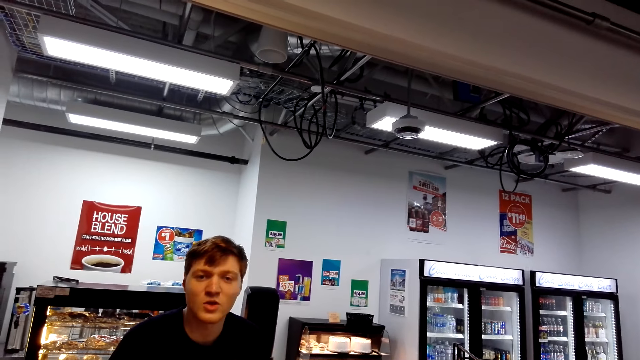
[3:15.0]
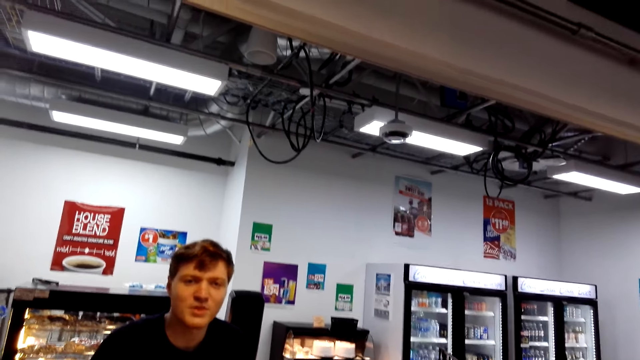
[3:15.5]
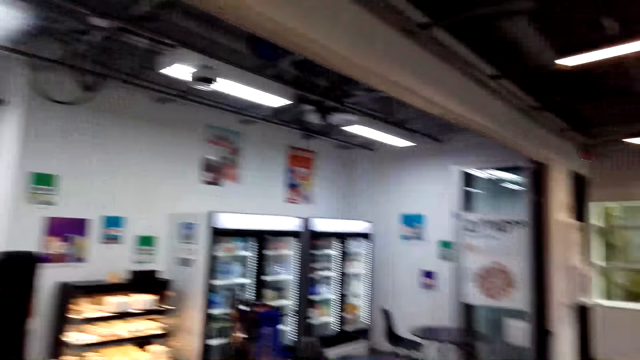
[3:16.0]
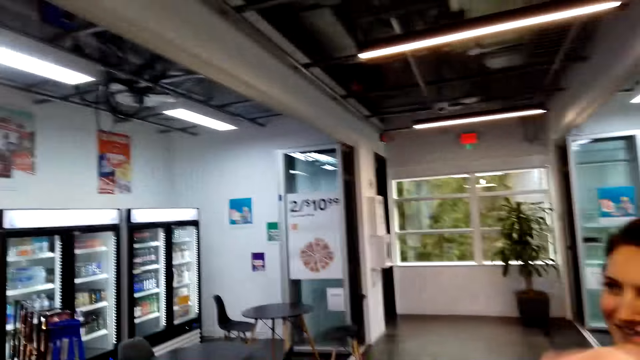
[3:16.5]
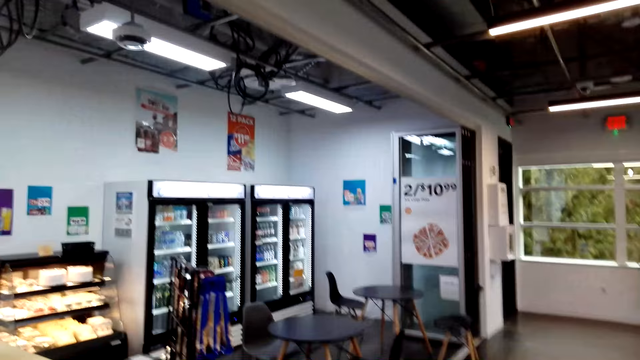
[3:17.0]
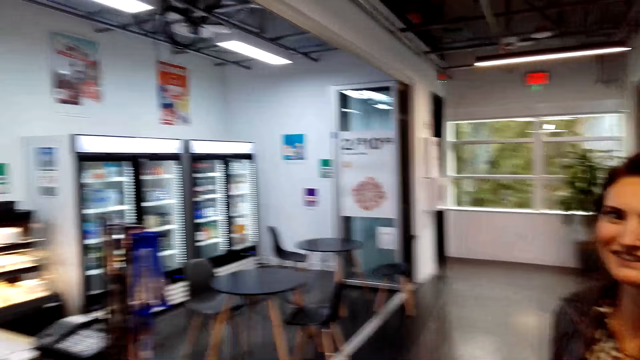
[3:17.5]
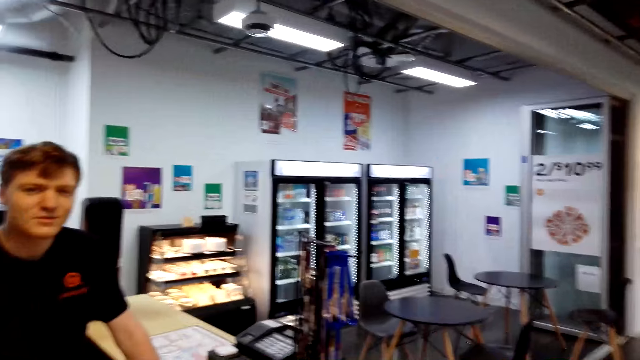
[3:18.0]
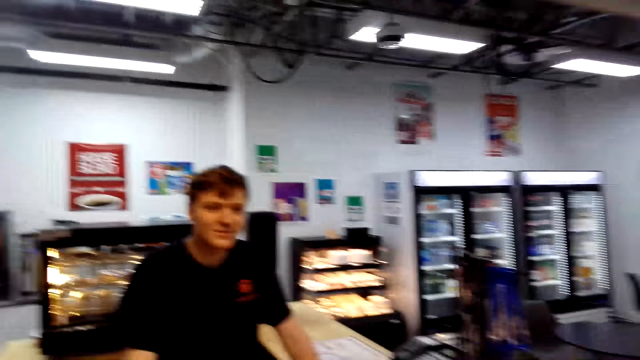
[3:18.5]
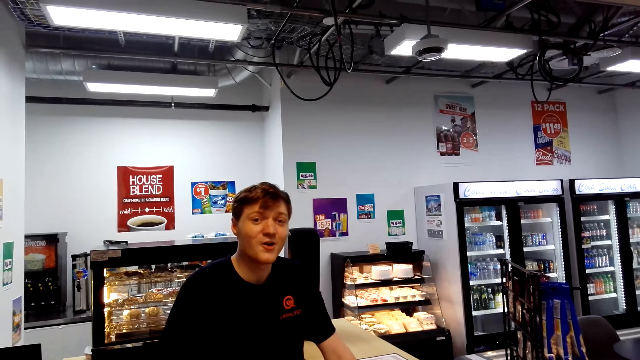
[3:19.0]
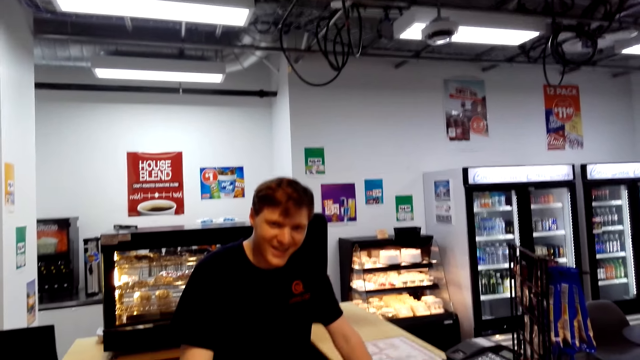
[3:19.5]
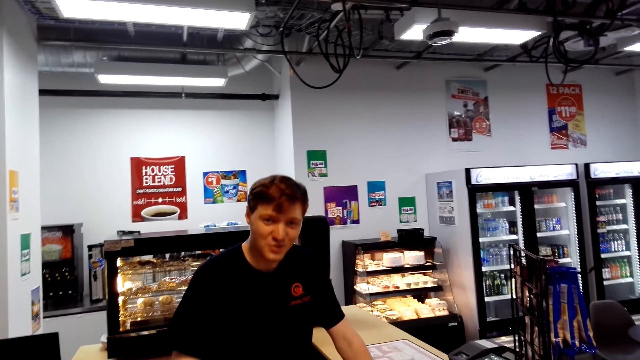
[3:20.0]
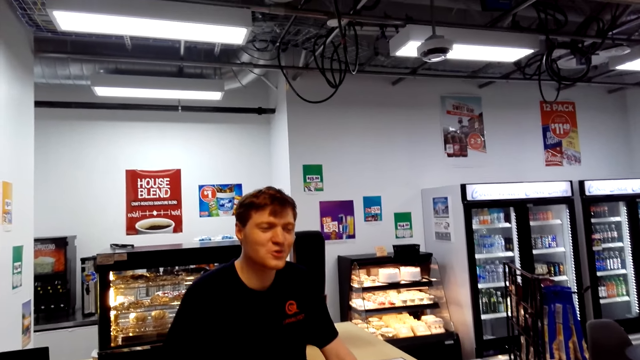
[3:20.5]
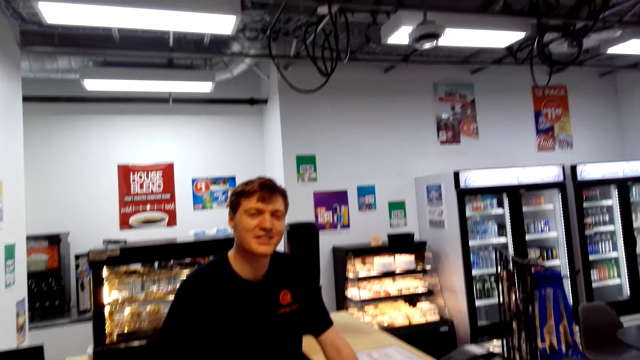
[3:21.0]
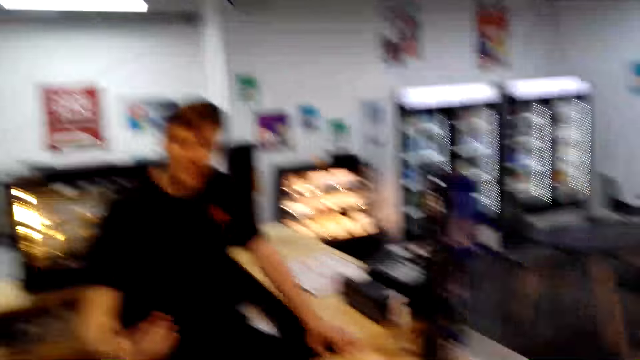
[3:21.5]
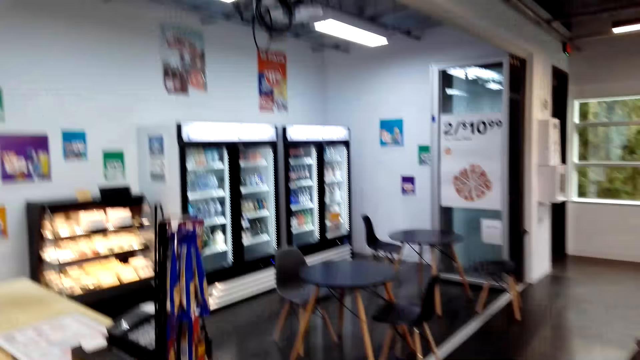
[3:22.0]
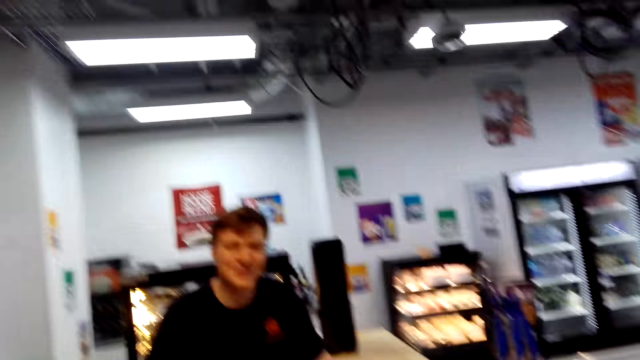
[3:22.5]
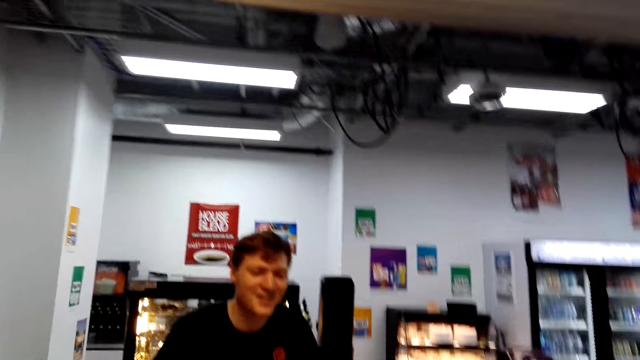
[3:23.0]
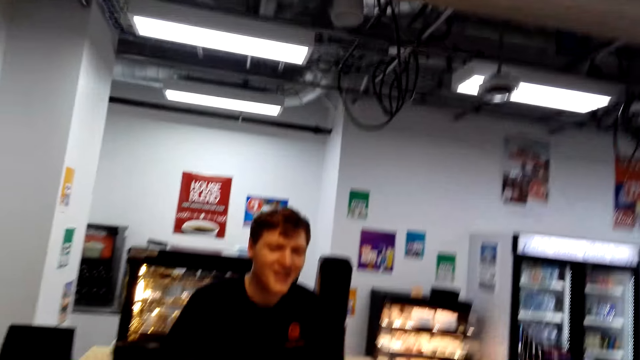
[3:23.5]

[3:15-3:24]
The camera wearer speaks to a cashier. The cashier moves the hand. The camera wearer looks around. The cashier speaks to the camera wearer.

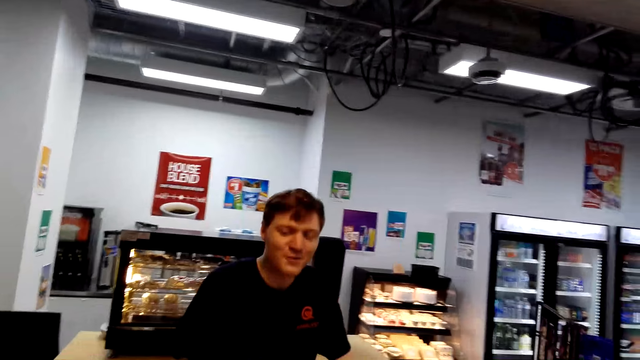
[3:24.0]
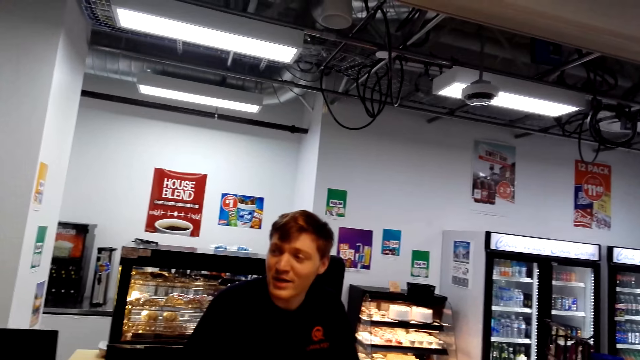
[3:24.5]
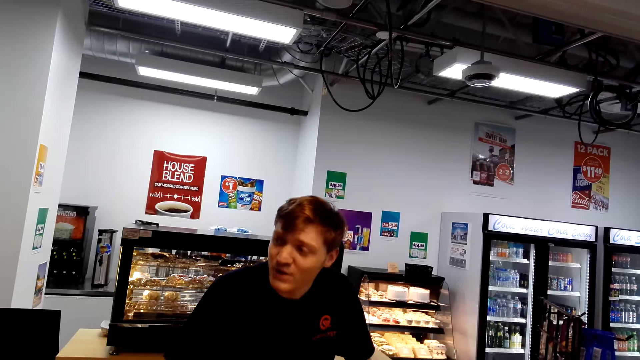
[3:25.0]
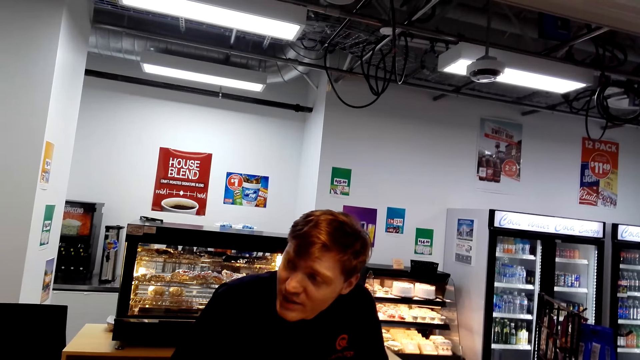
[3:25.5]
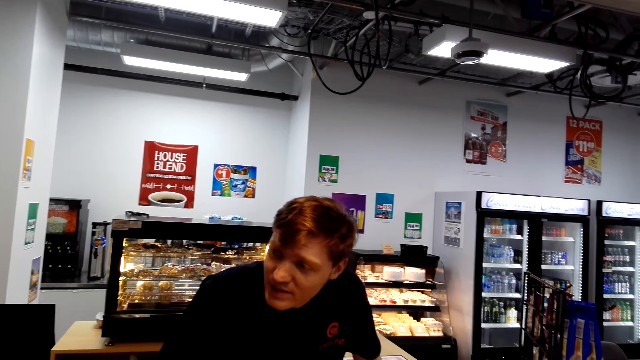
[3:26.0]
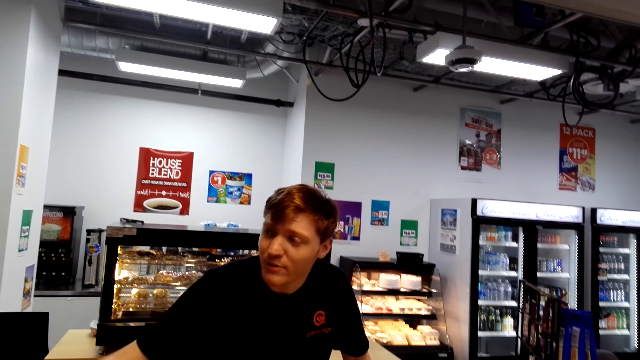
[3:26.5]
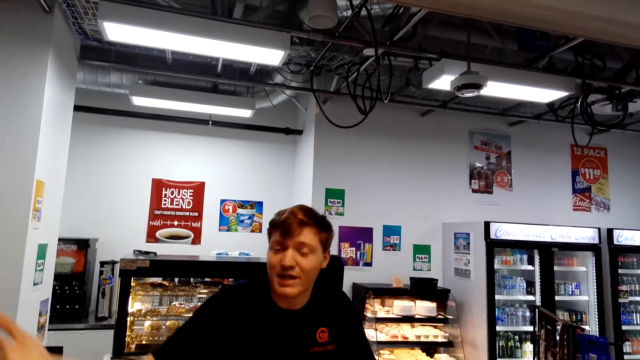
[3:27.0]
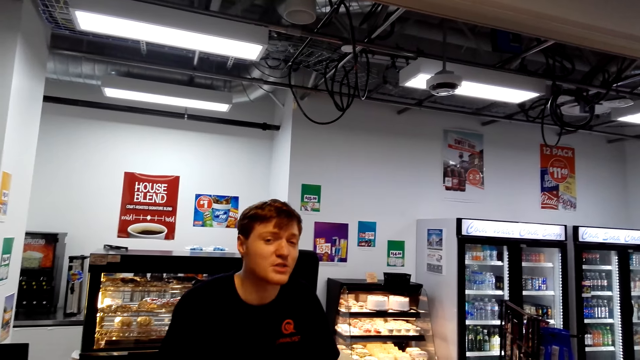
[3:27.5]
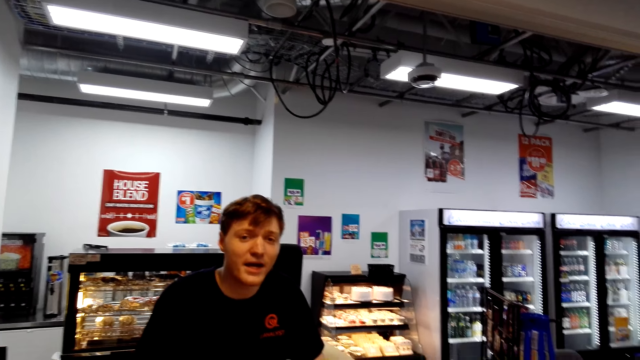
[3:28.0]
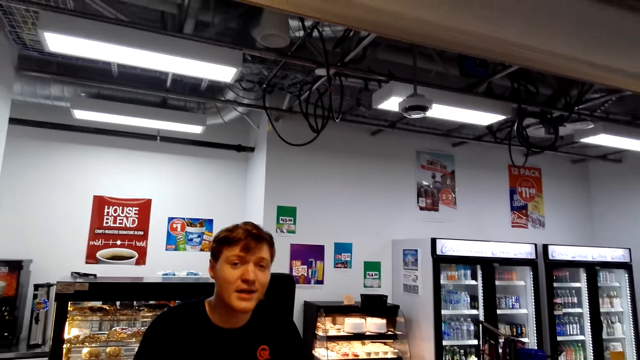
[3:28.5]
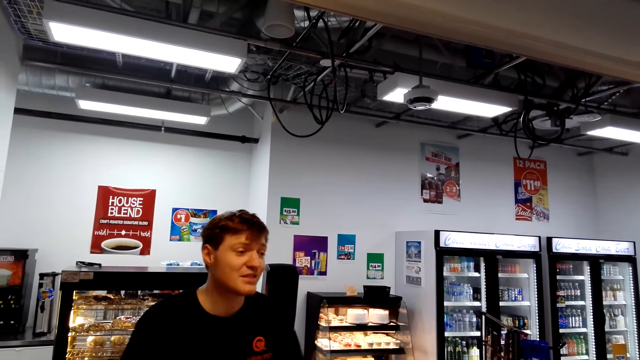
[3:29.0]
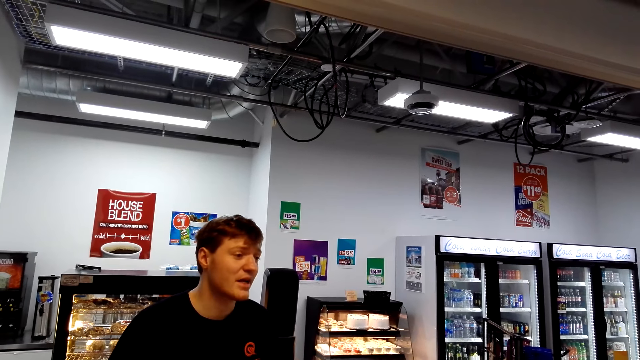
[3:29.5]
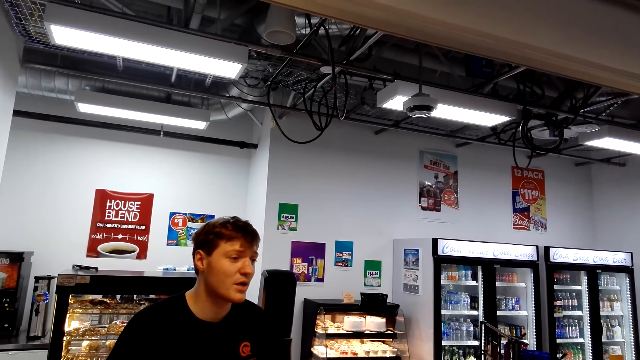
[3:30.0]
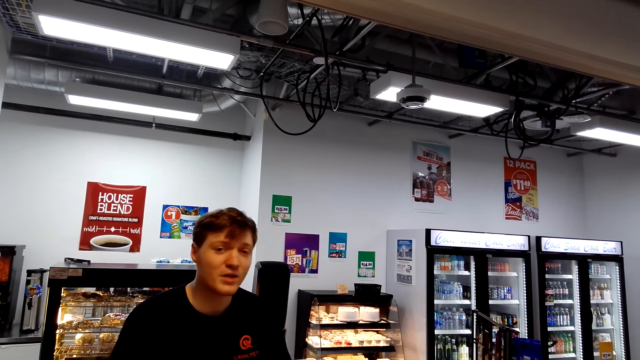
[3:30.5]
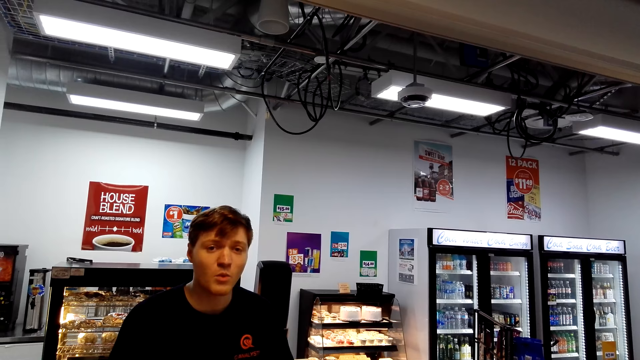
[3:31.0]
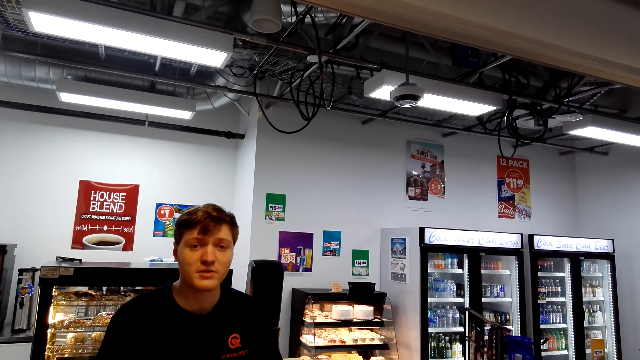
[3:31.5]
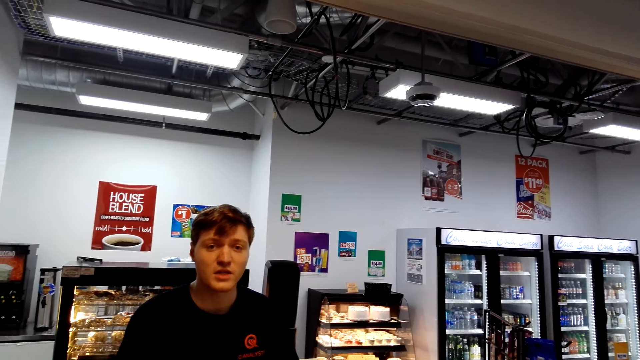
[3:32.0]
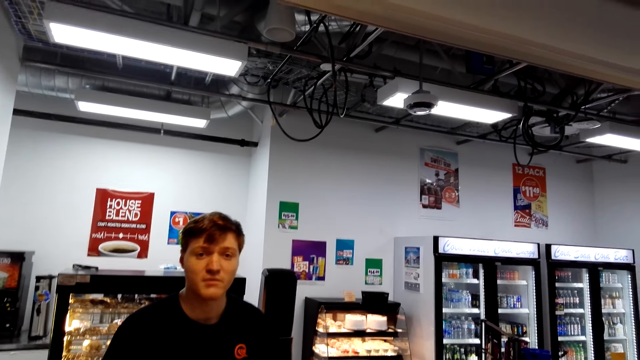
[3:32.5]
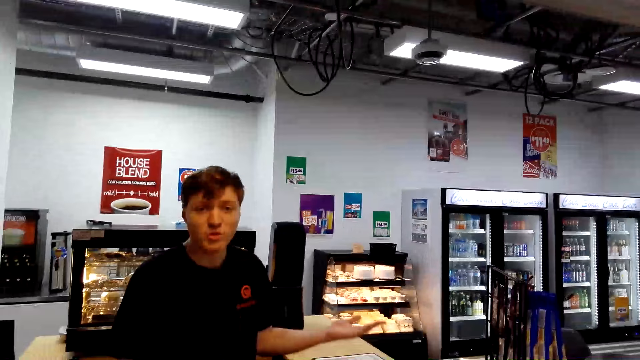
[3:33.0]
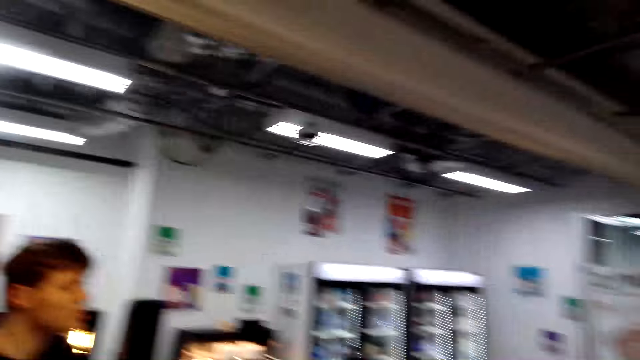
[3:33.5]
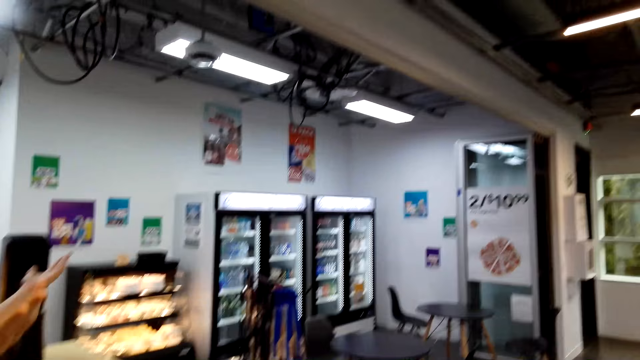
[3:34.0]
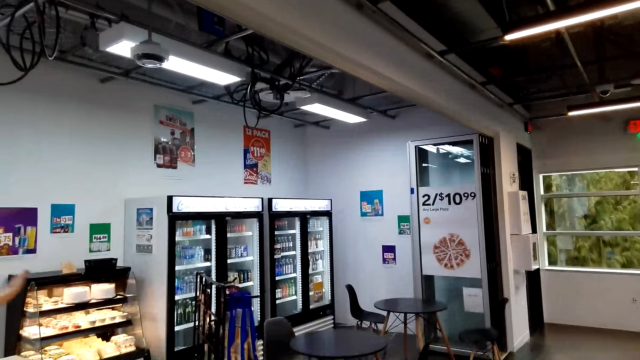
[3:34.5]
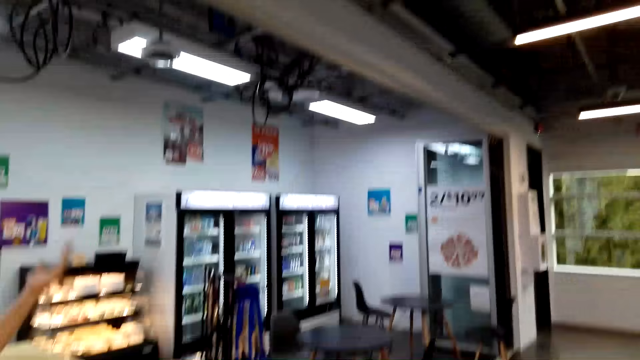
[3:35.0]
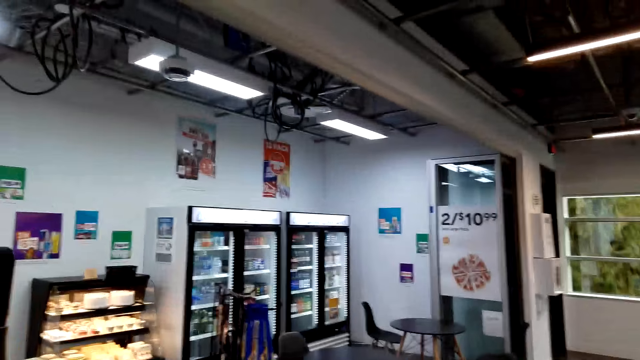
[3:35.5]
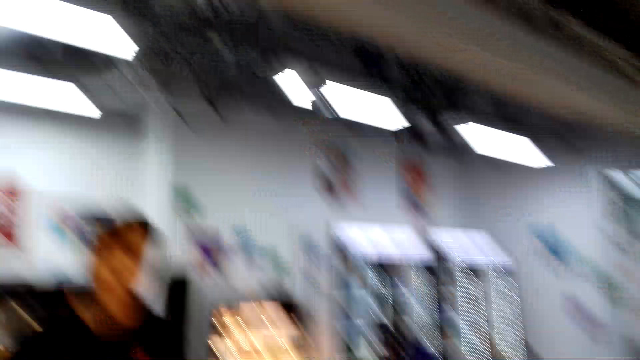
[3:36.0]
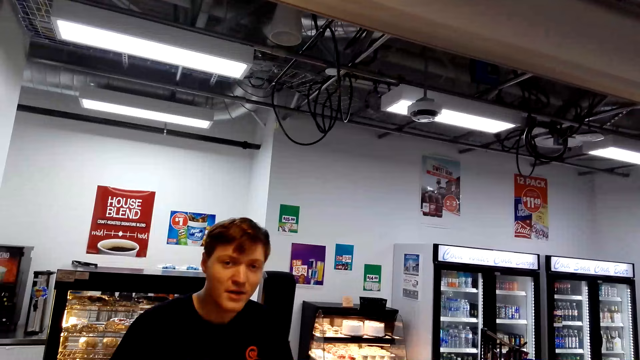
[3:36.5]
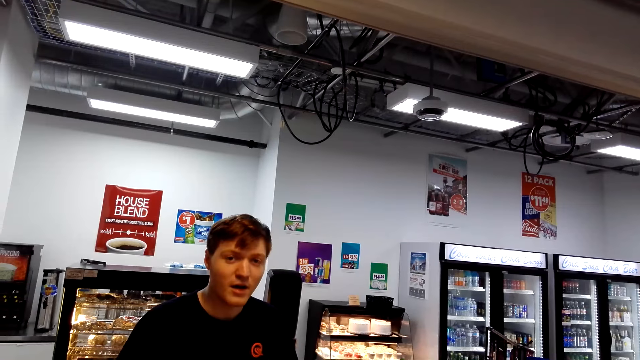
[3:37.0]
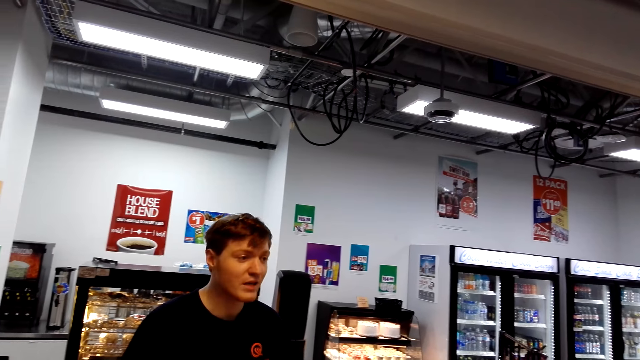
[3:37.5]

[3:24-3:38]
A person points at the door and moves both hands. The camera wearer looks around.
